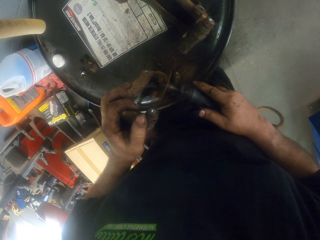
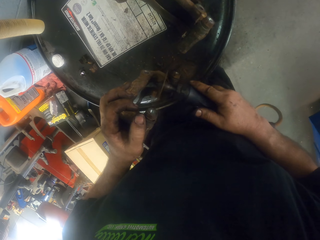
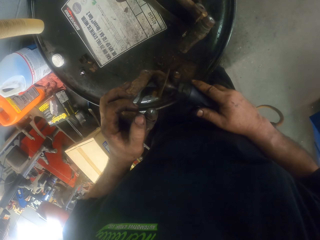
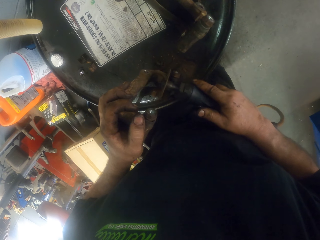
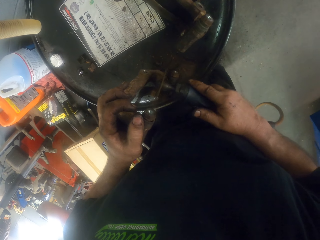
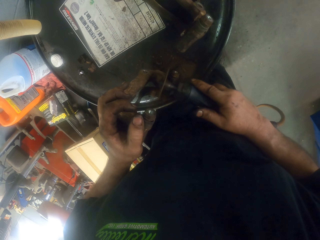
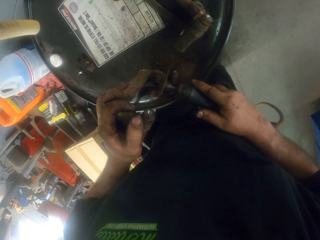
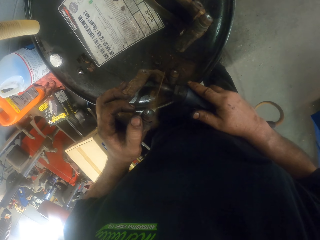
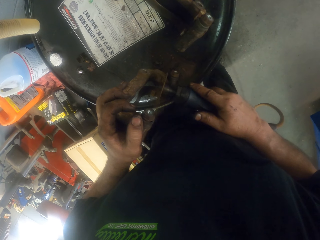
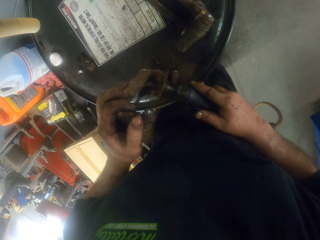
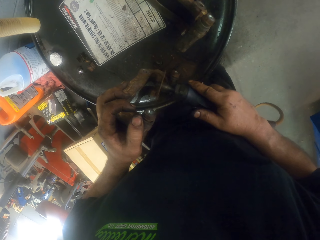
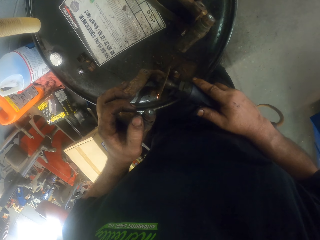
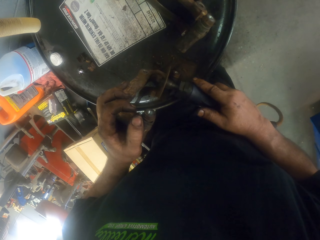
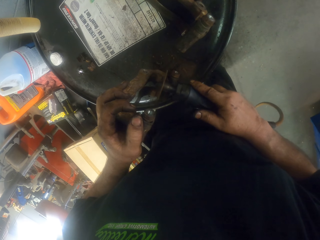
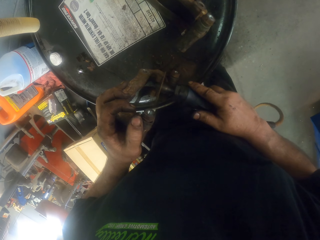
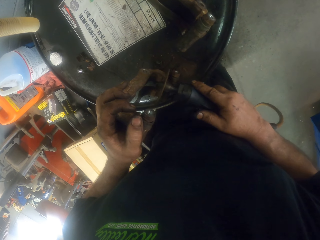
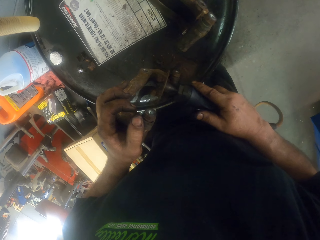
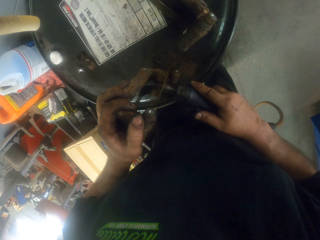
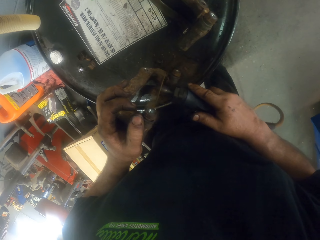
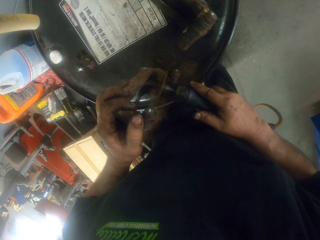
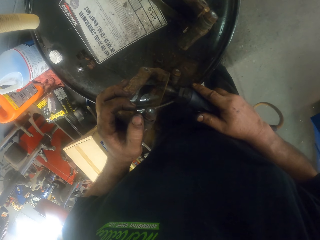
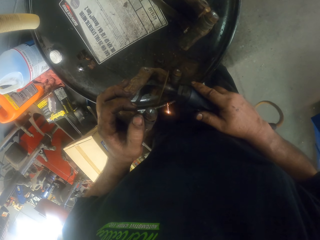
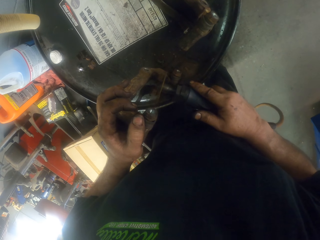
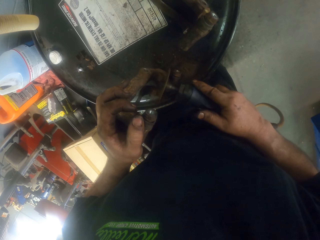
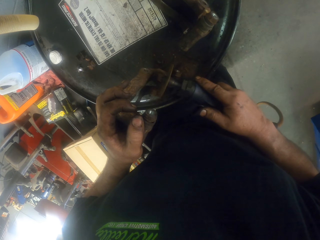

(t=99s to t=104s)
The camera wearer grinds the metal.

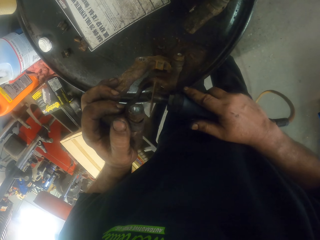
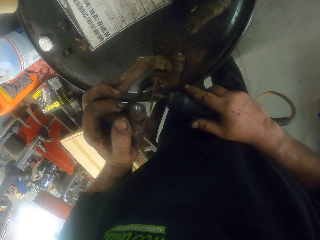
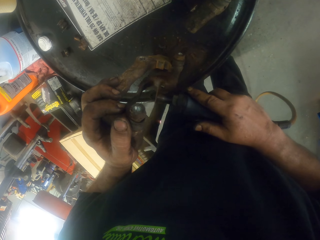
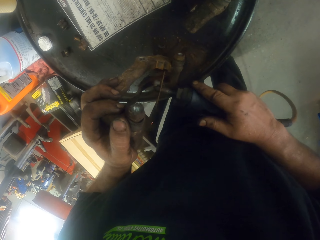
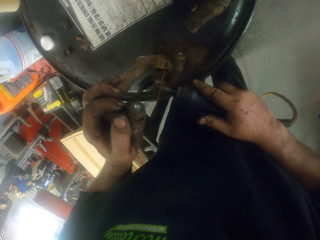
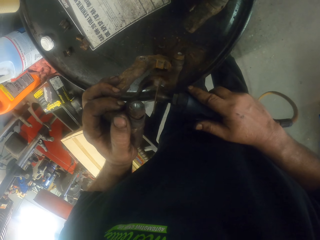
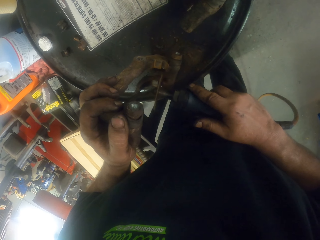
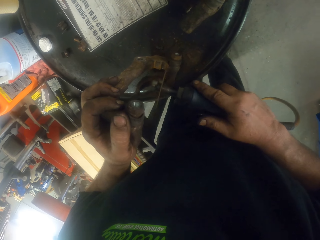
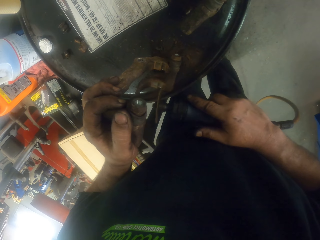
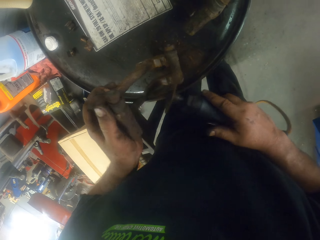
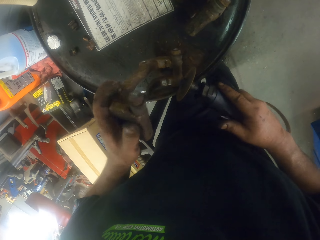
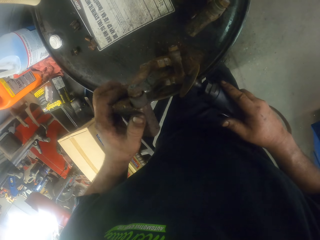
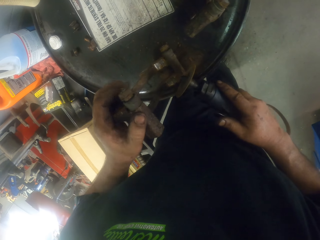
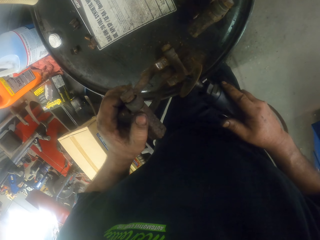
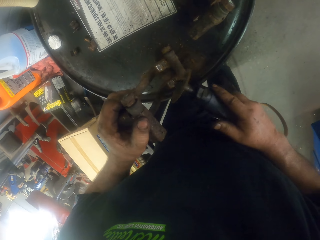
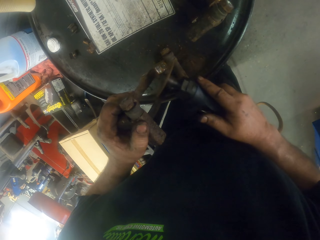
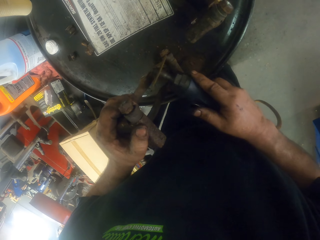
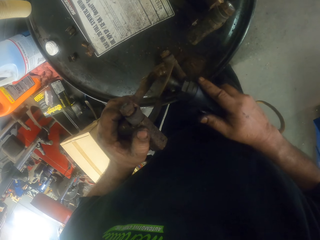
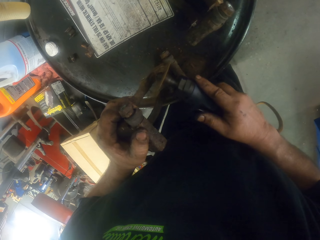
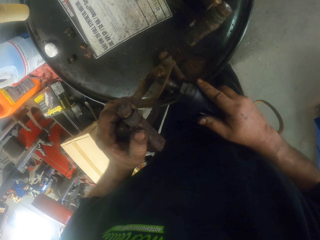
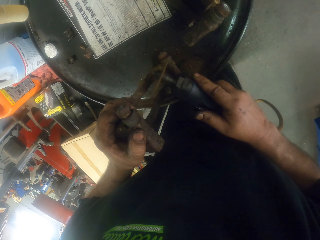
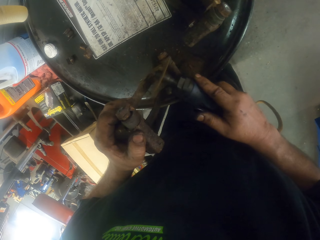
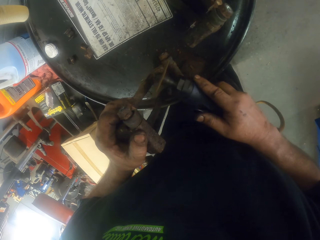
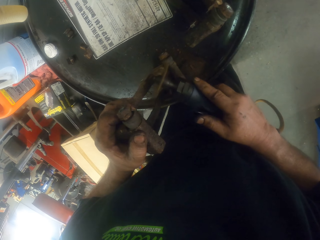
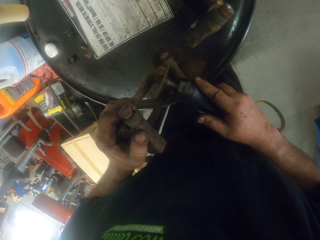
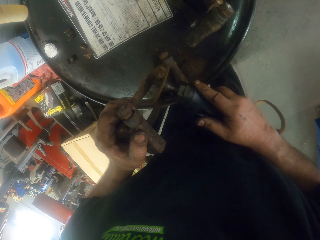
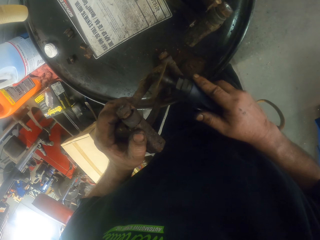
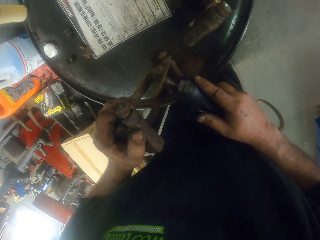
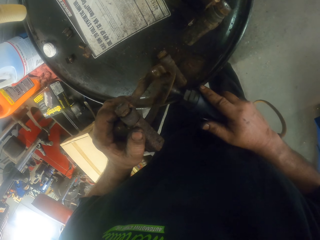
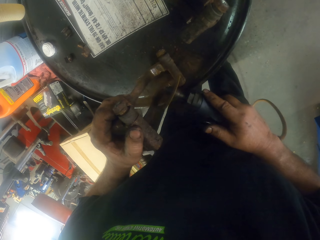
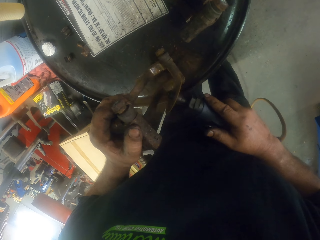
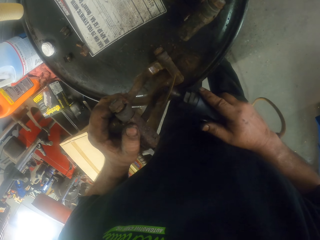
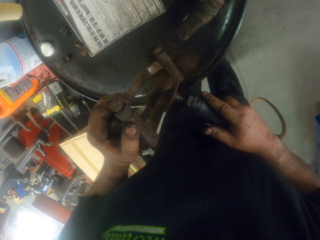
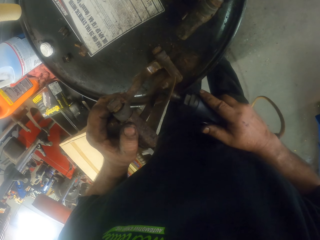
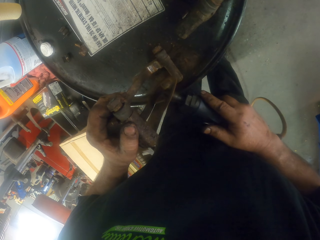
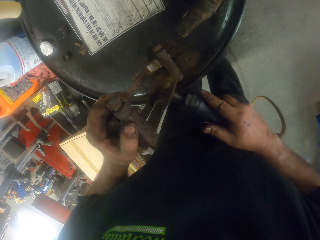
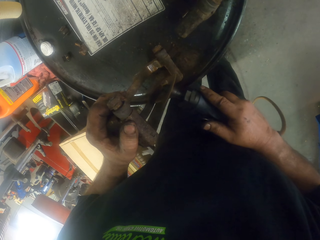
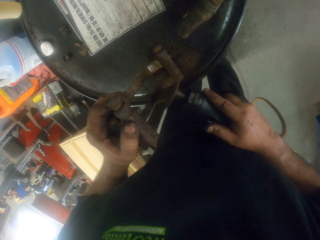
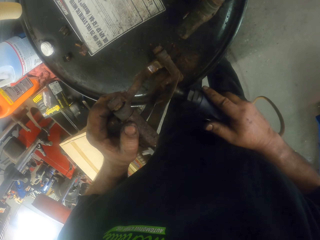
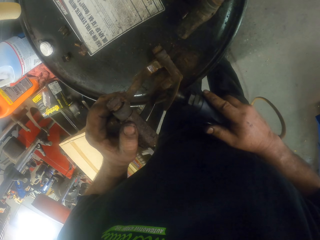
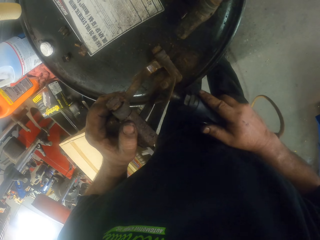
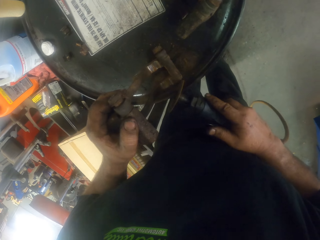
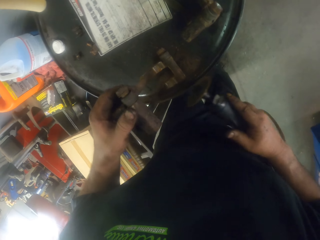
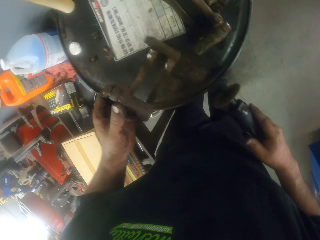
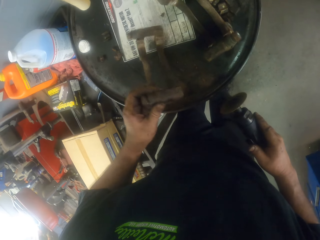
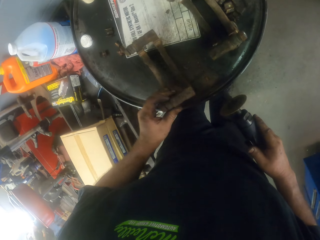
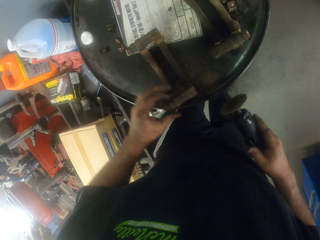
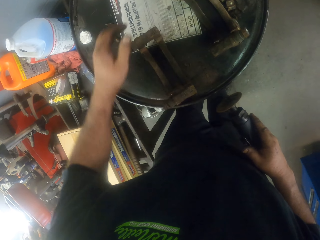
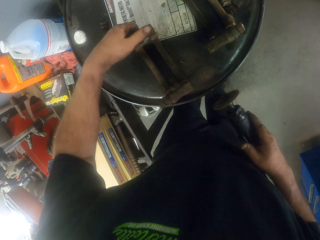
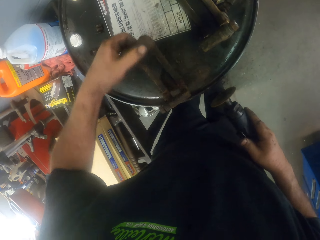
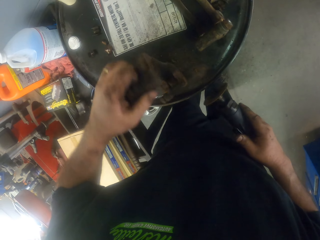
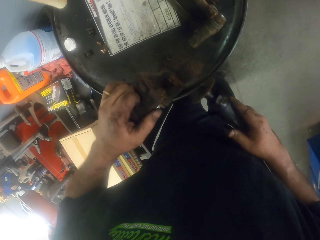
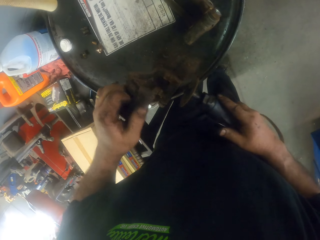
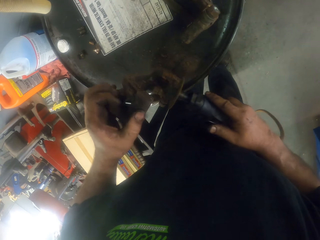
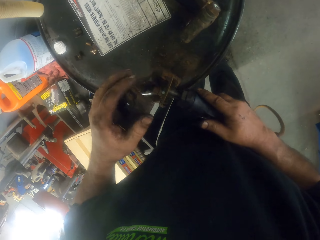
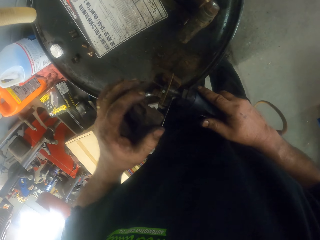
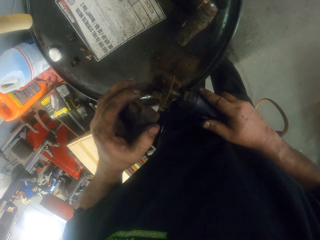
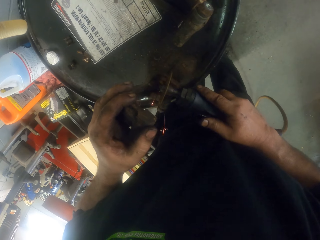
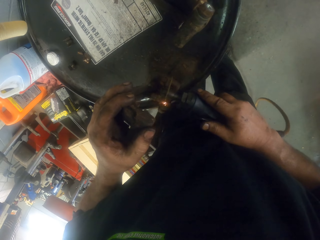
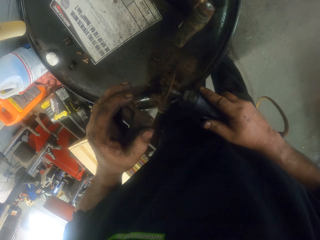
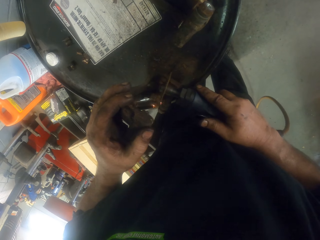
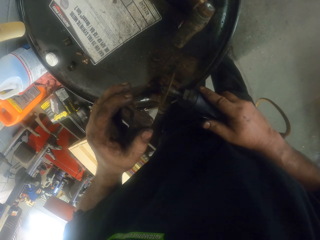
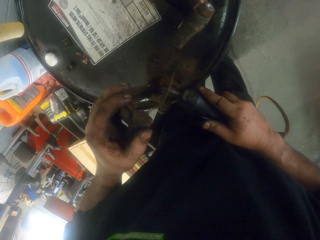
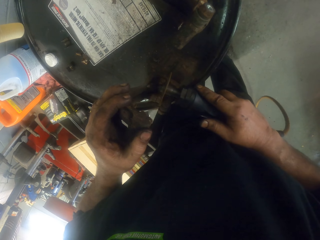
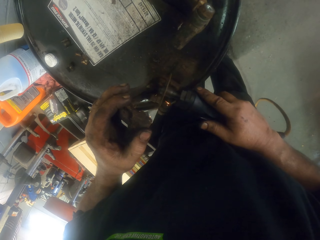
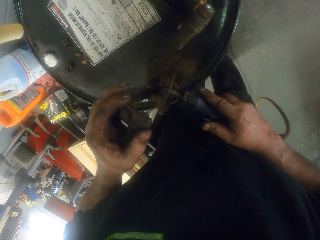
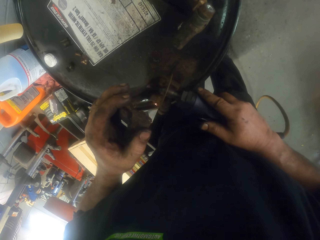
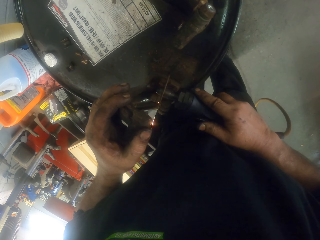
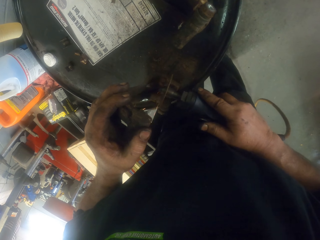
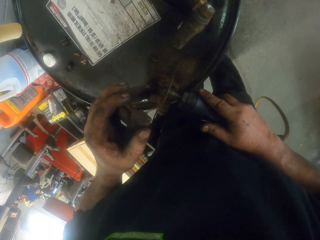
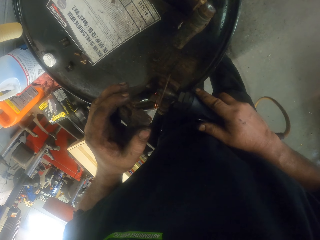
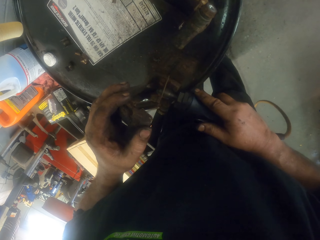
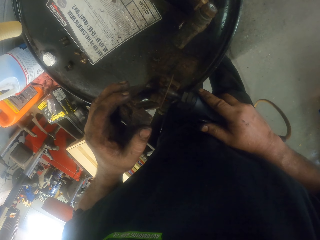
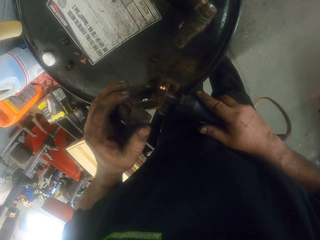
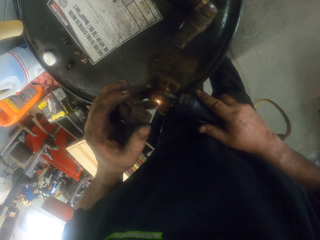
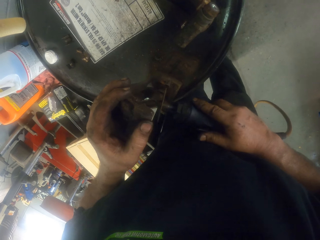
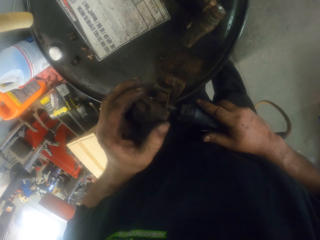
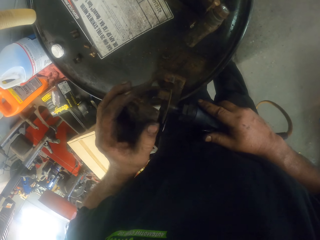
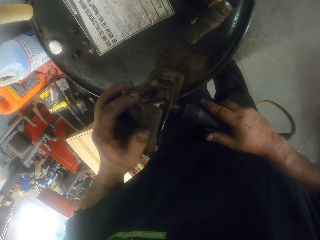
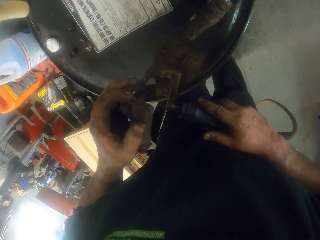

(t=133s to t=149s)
The camera wearer turns the metal structure. They grind the metal. They put the metal down. They turn the metal structure. They grind the metal.
